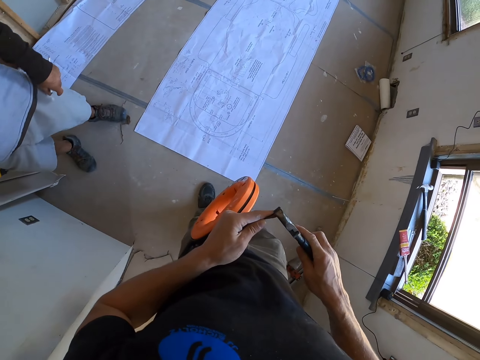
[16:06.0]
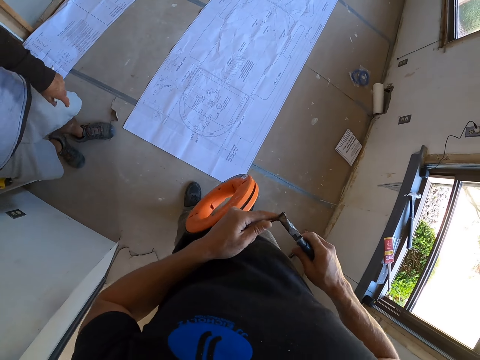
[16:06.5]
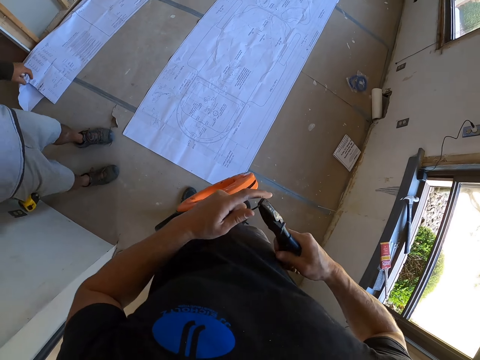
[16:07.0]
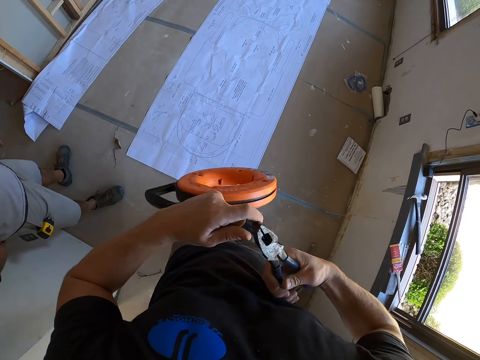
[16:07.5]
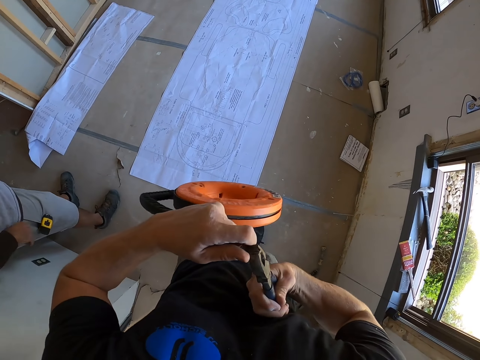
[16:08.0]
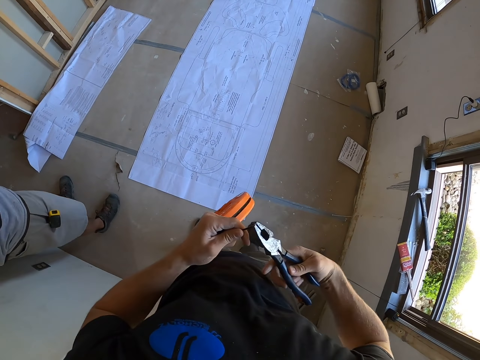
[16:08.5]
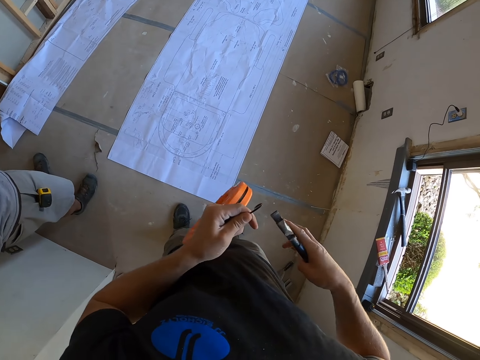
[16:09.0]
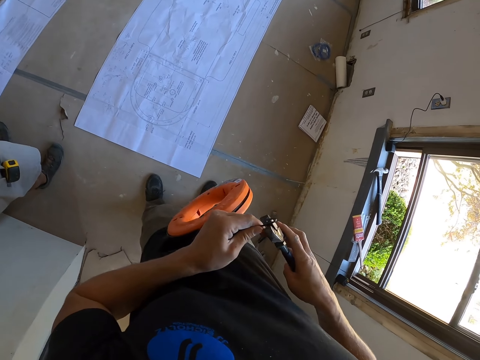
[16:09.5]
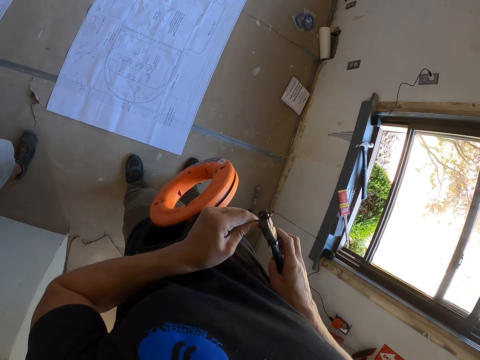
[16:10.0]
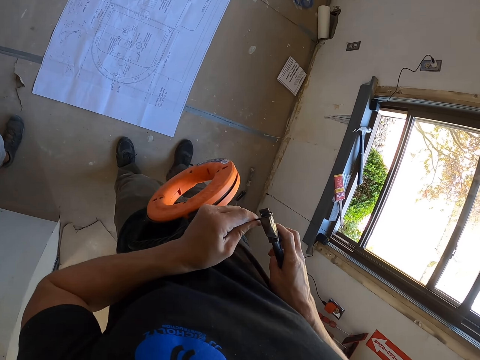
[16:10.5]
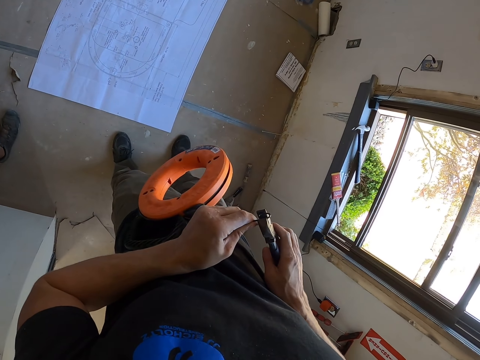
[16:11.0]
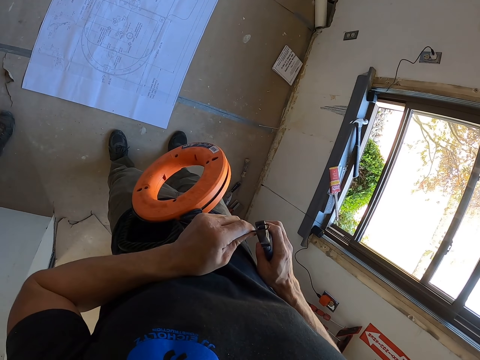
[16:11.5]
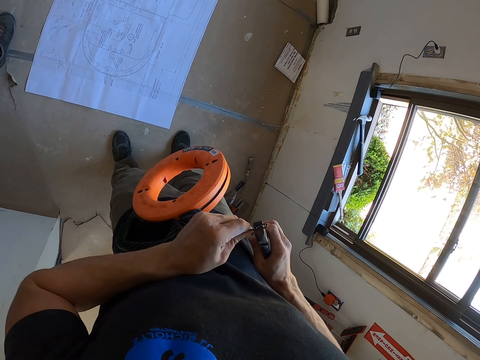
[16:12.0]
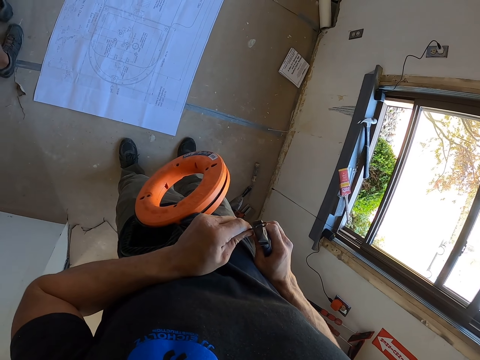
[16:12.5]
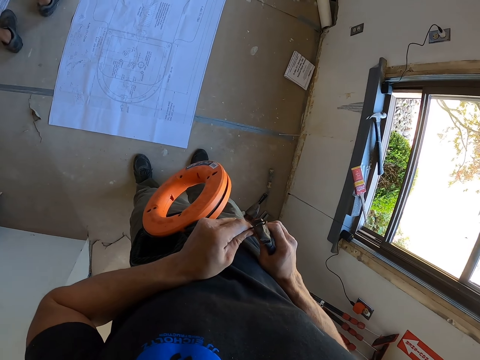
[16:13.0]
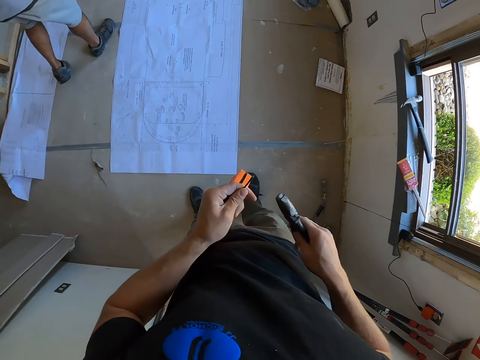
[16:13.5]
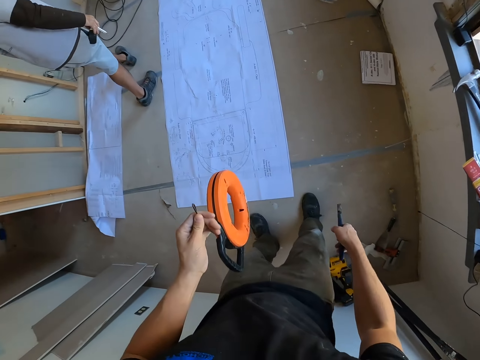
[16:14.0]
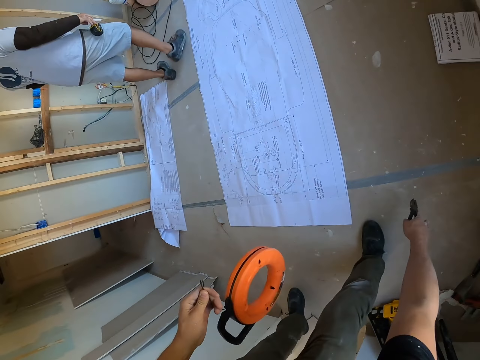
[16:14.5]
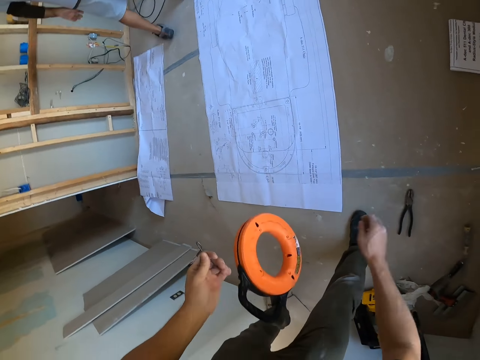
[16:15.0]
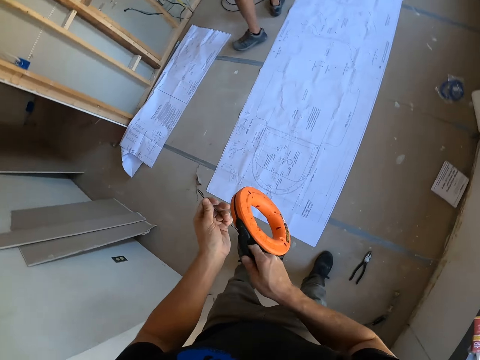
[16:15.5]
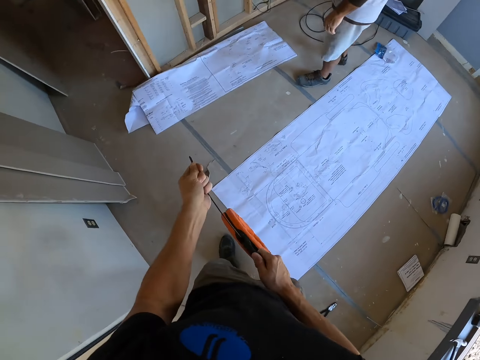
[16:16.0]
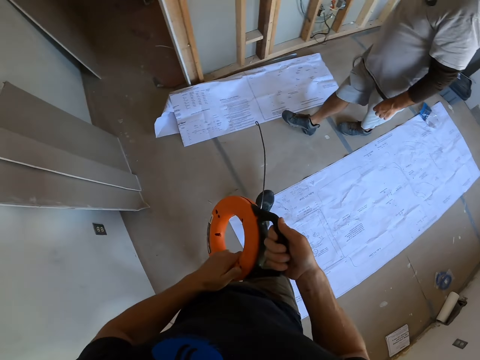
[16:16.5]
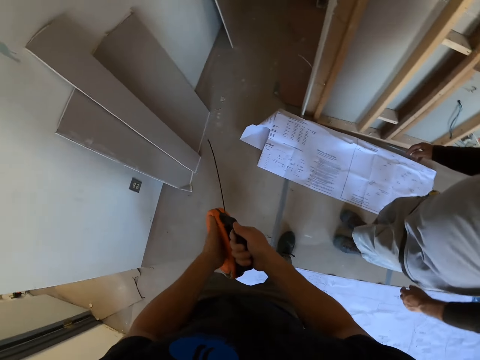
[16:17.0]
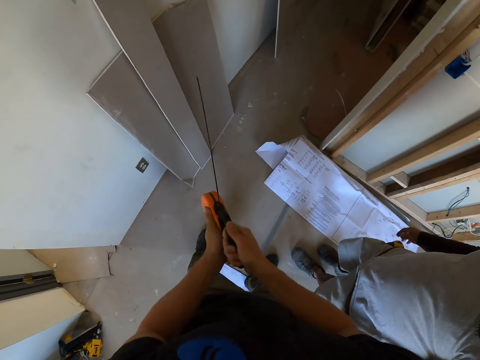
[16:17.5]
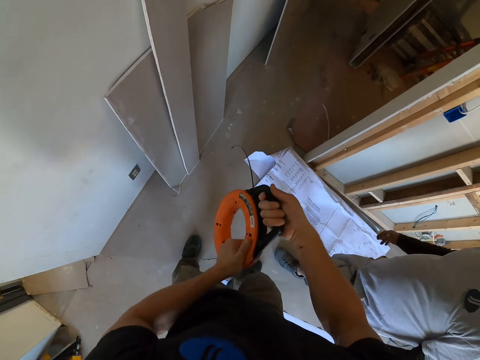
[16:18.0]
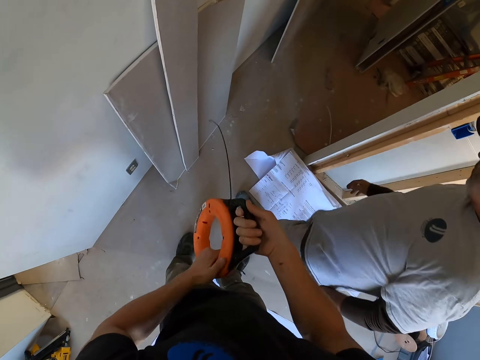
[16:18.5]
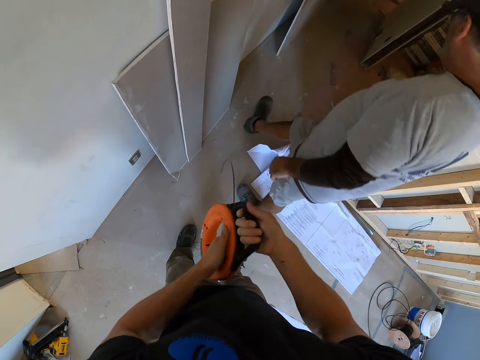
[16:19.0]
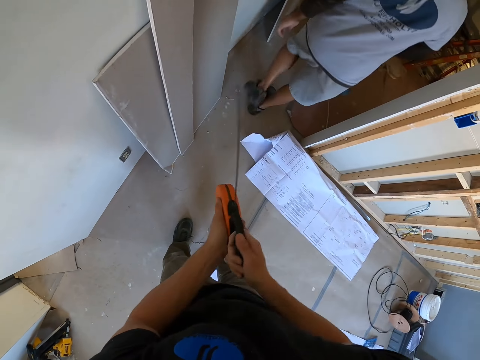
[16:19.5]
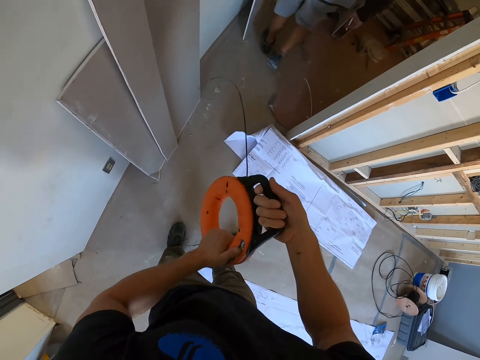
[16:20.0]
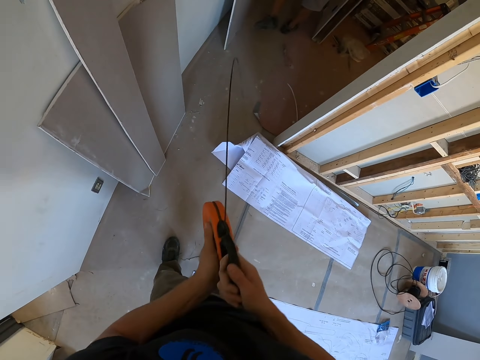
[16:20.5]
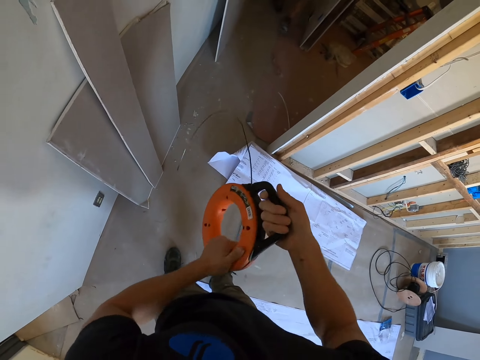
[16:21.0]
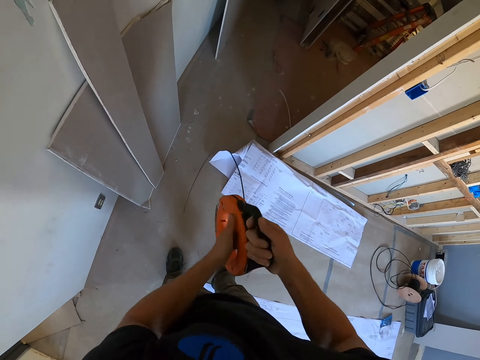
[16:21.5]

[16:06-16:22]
The camera wearer curves the wire end with the pliers. They squeeze the wire. They place the pliers on the floor. They unwind wire from the wire reel. They pull the wire. They rotate the wire holder.

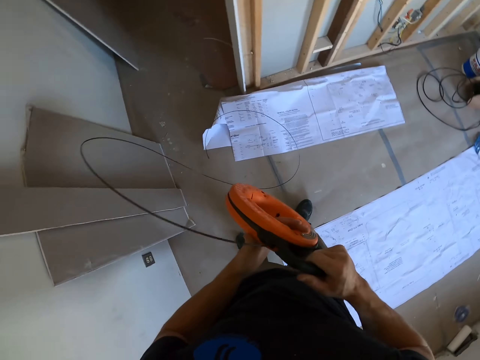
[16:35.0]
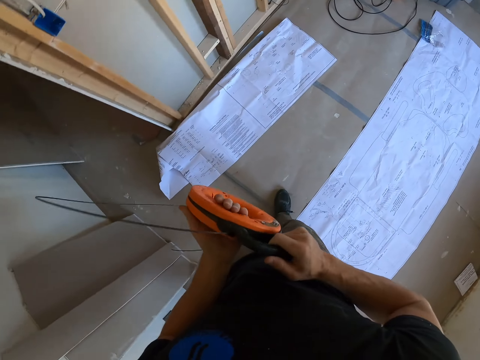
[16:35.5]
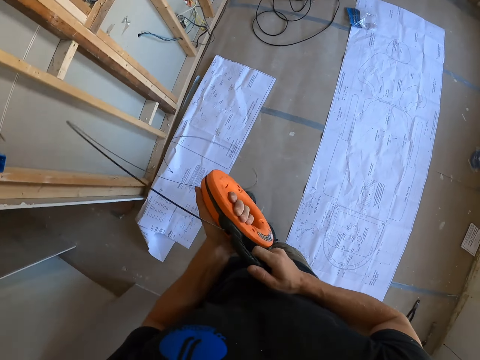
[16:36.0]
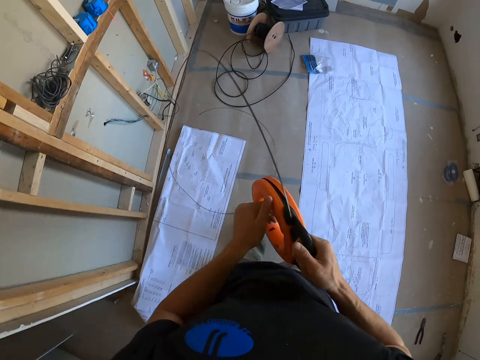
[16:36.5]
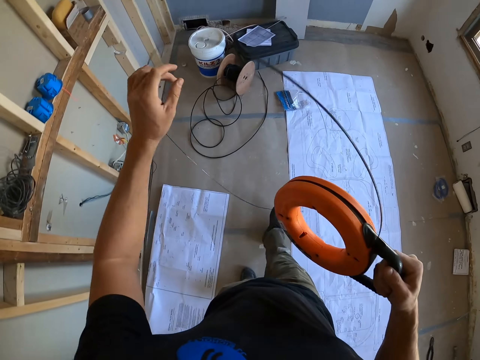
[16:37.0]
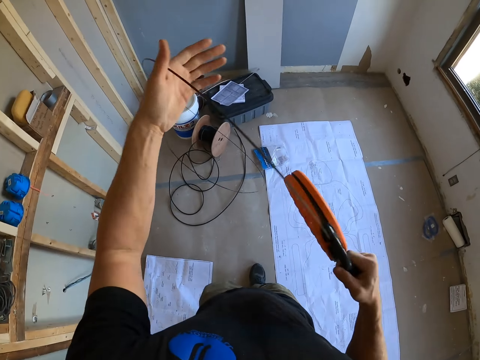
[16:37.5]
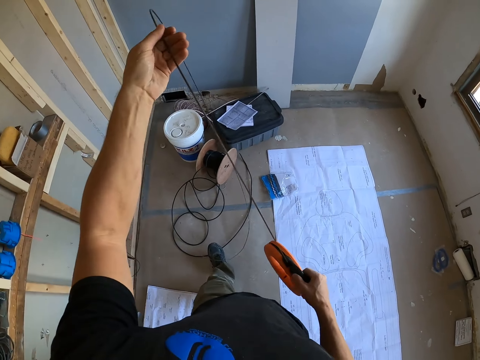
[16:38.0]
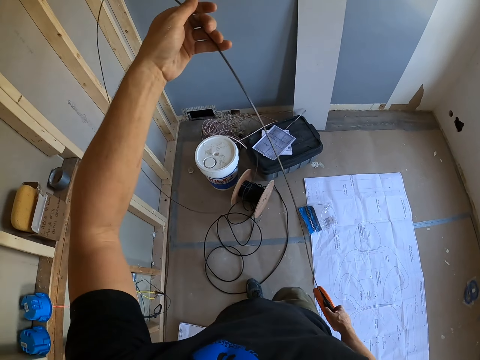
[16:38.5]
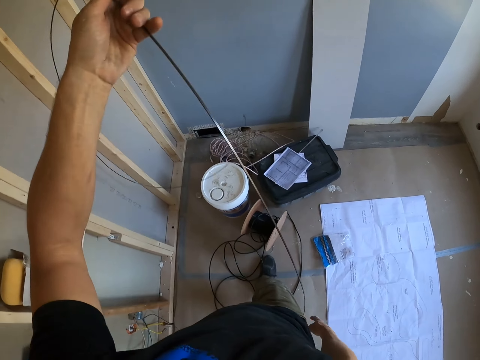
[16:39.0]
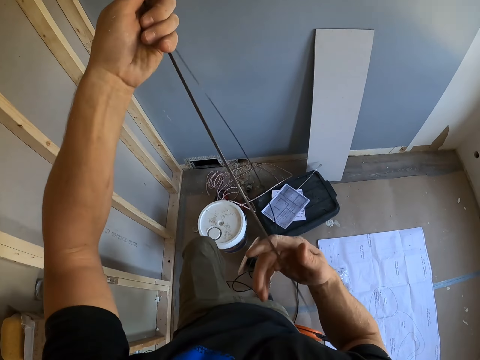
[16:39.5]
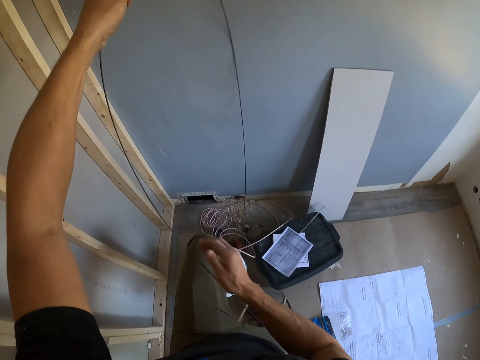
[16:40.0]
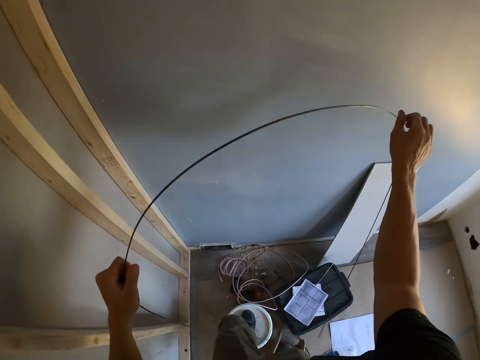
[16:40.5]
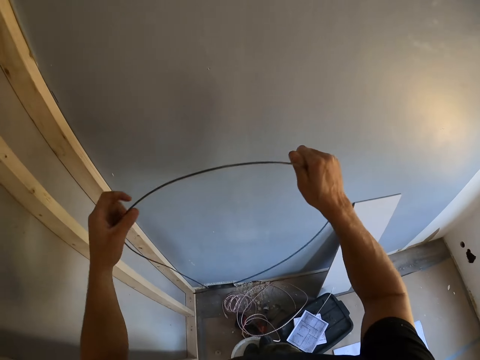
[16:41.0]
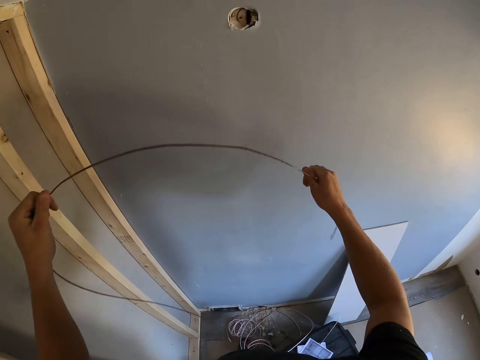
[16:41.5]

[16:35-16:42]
The camera wearer walks beside the wall. They touch the wire. They drop the wire reel on the ground. They step on the bucket. They hold the wire with both hands. They insert the wire inside a hole in the wall.

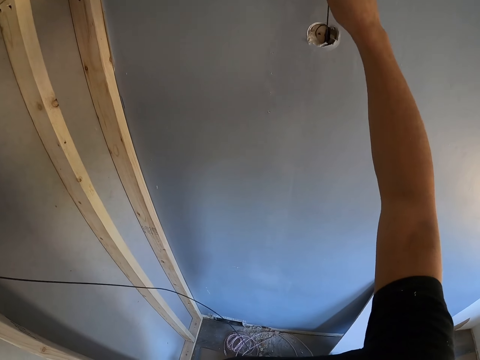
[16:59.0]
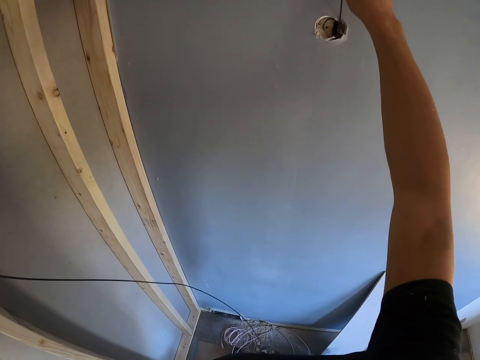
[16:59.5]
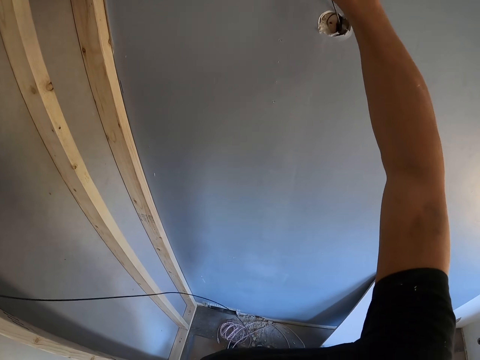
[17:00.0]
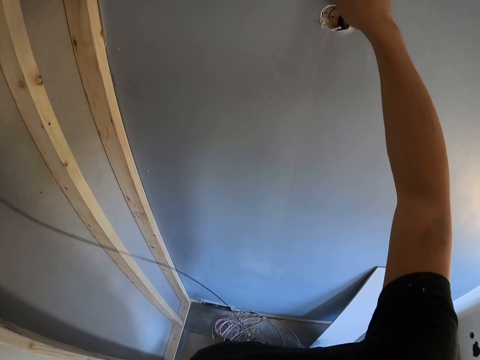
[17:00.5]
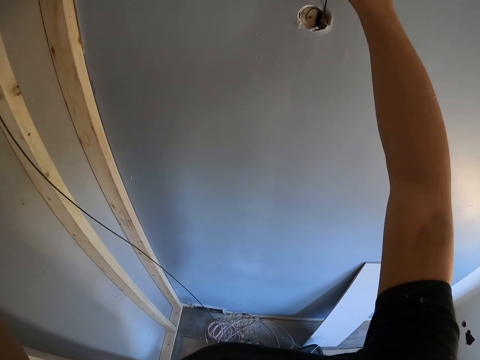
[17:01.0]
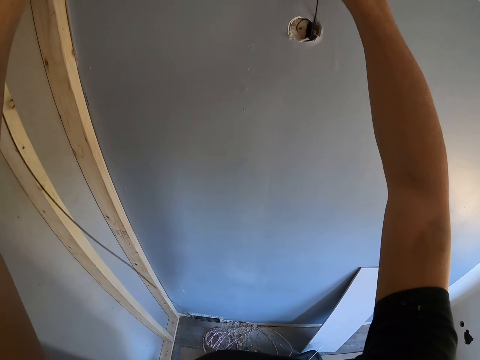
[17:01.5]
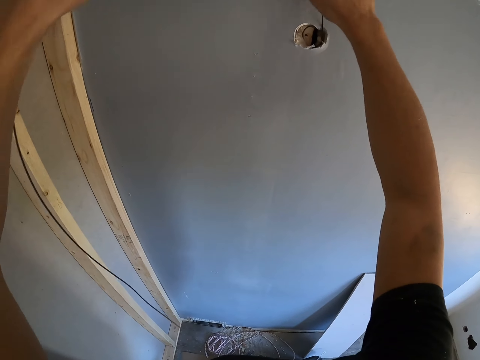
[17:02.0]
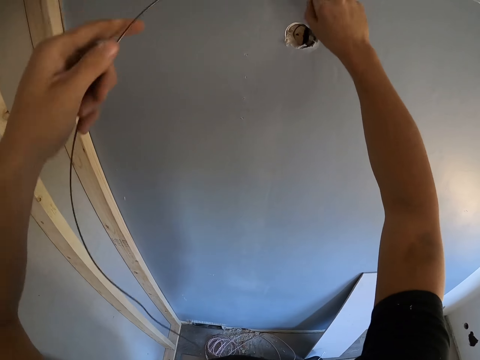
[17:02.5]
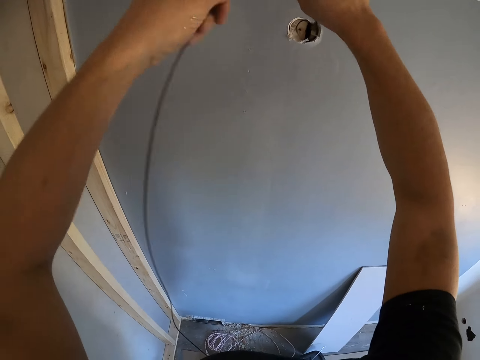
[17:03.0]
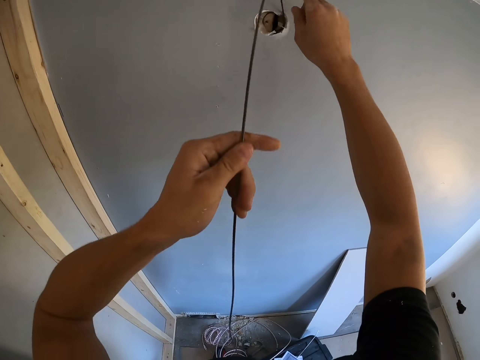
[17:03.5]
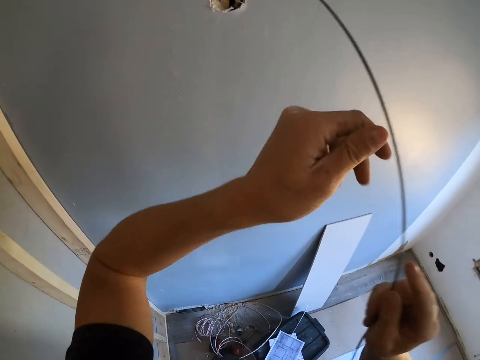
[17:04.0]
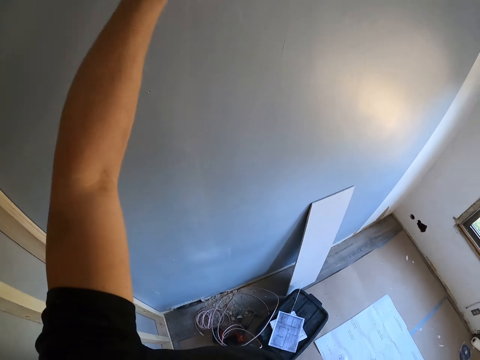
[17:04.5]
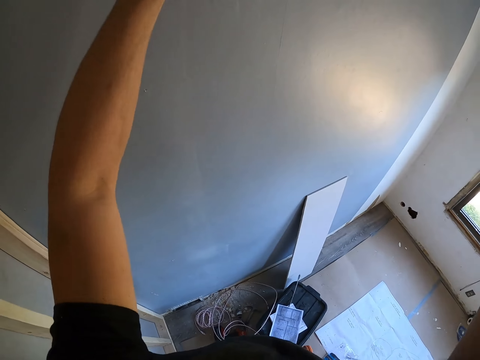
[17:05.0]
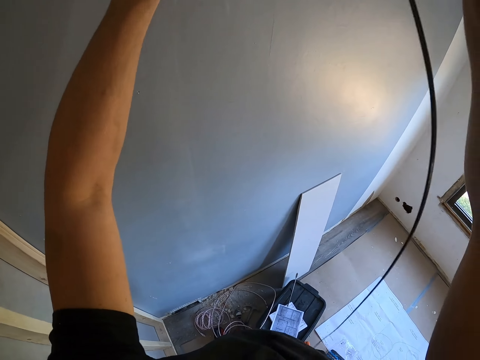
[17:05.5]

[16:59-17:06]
The camera wearer holds the wire with both hands.
